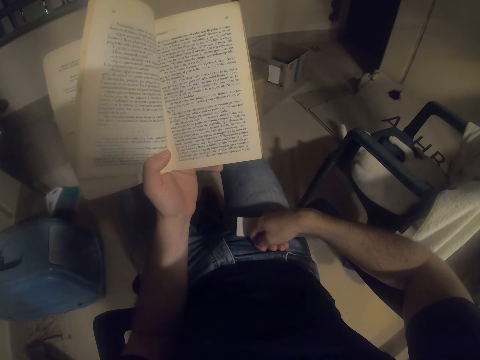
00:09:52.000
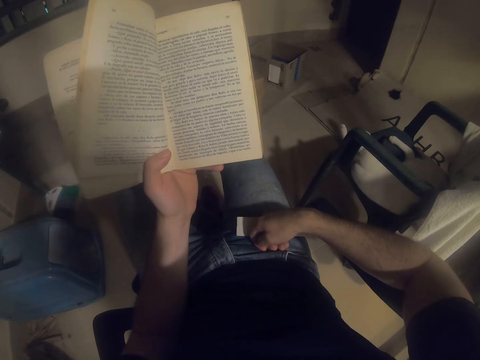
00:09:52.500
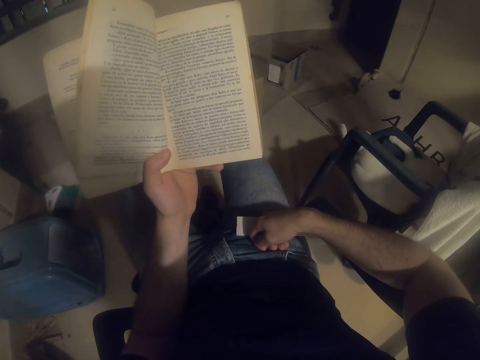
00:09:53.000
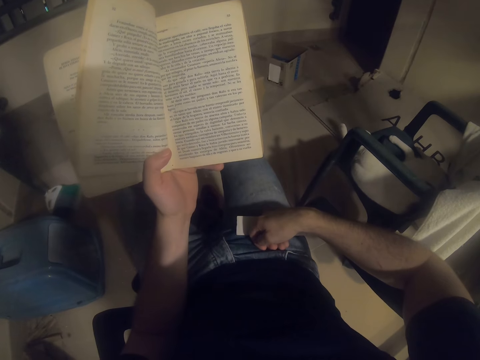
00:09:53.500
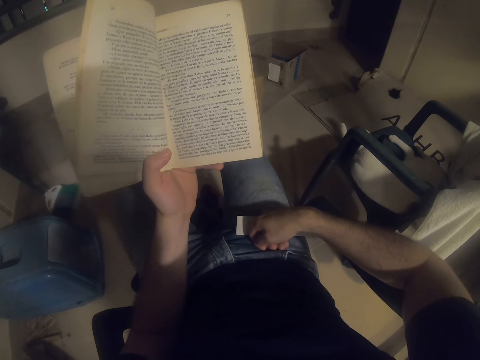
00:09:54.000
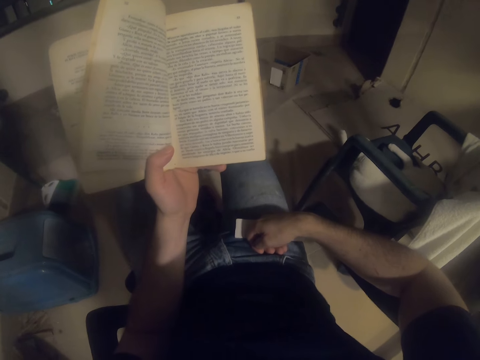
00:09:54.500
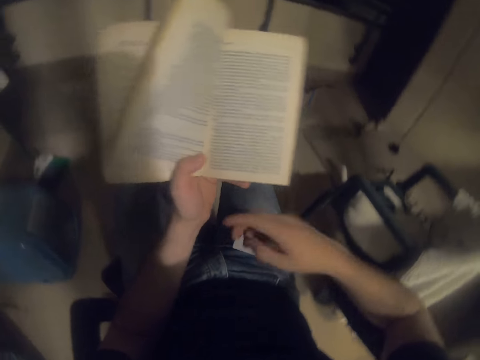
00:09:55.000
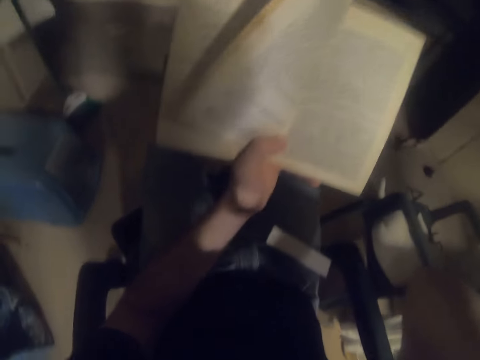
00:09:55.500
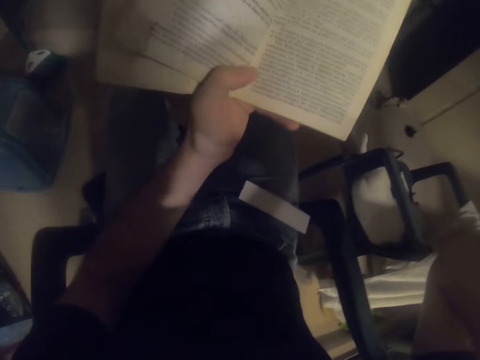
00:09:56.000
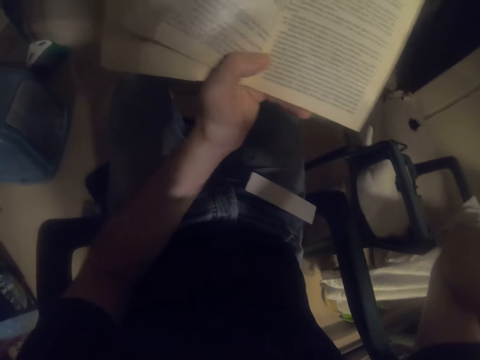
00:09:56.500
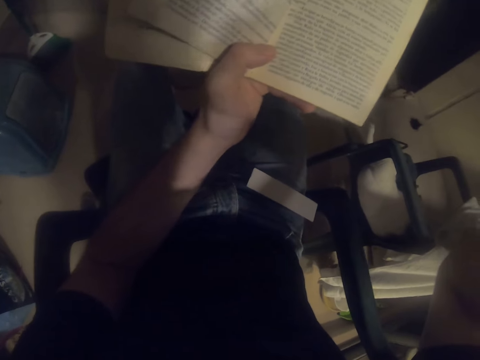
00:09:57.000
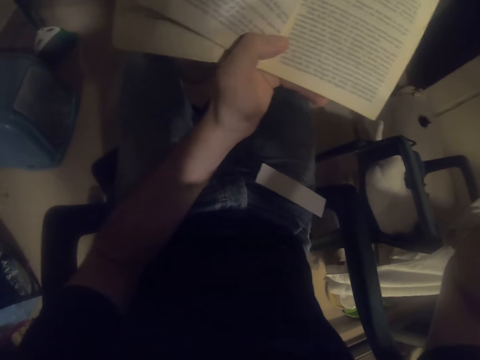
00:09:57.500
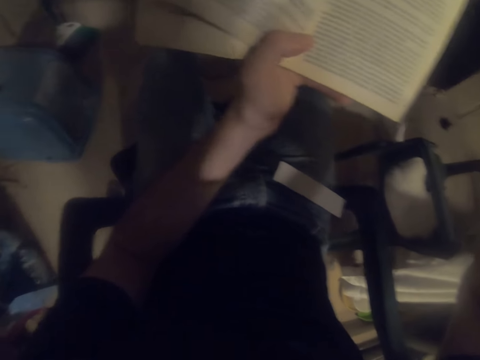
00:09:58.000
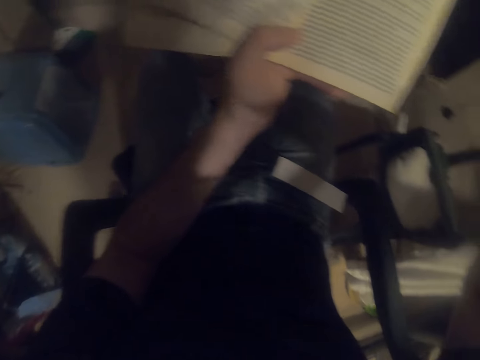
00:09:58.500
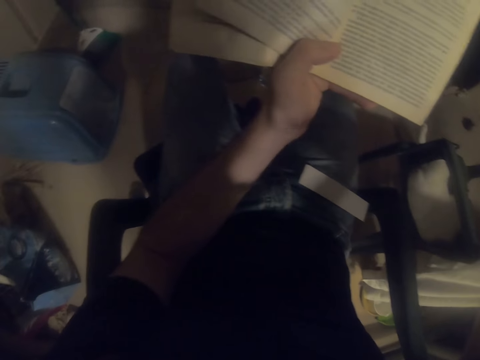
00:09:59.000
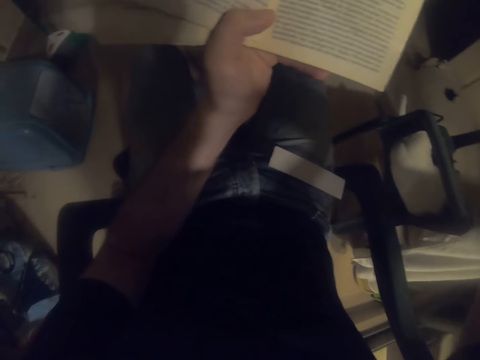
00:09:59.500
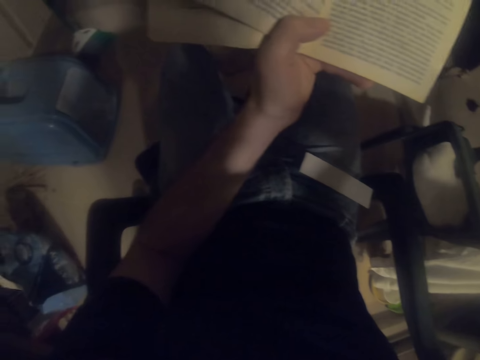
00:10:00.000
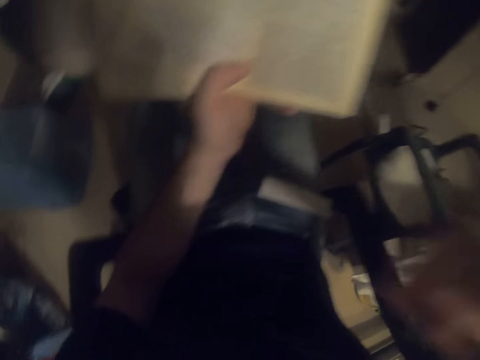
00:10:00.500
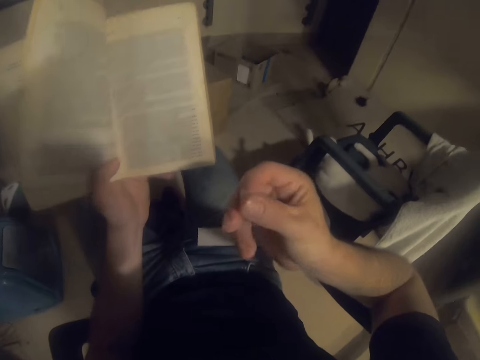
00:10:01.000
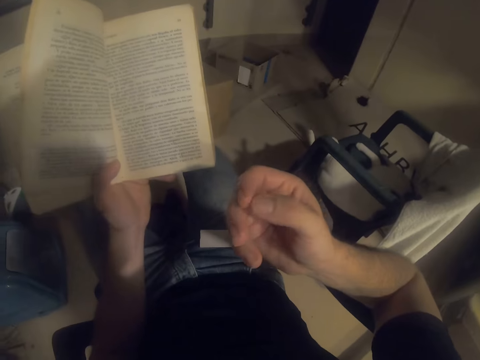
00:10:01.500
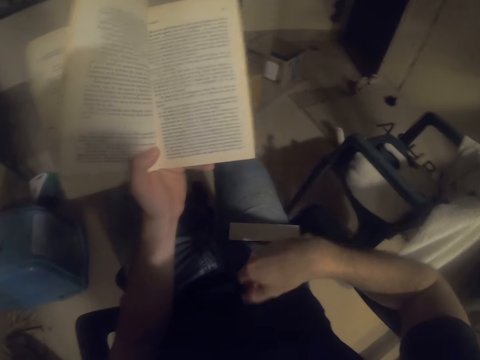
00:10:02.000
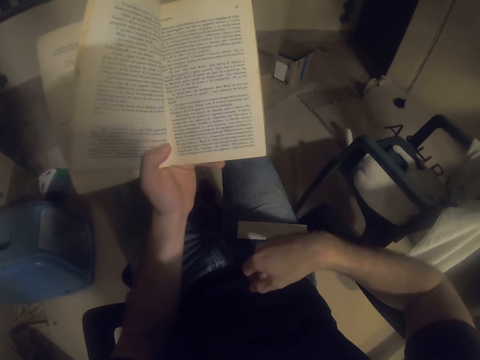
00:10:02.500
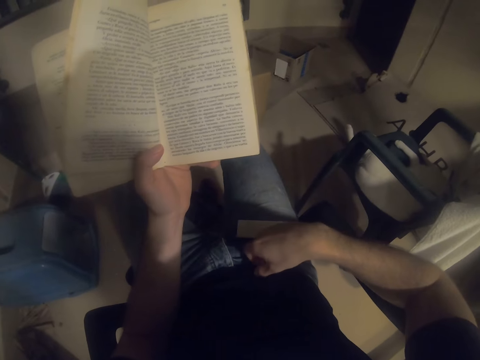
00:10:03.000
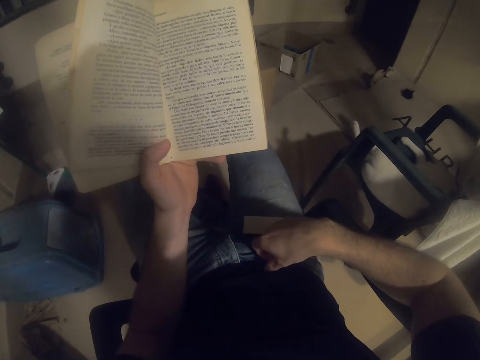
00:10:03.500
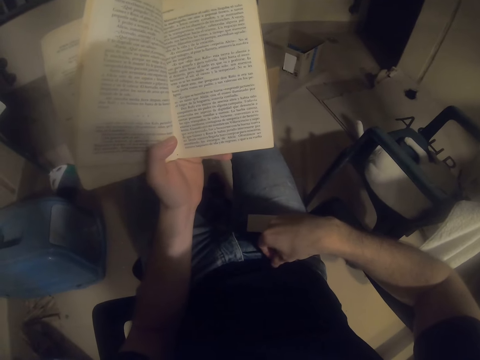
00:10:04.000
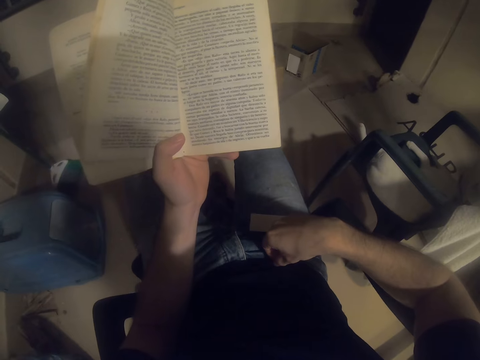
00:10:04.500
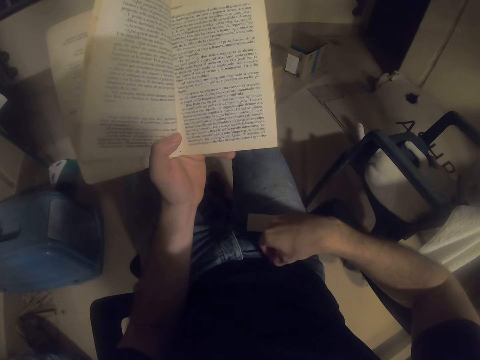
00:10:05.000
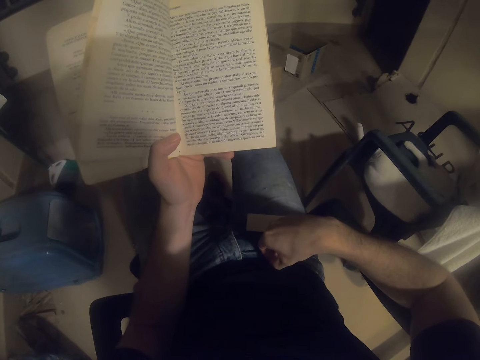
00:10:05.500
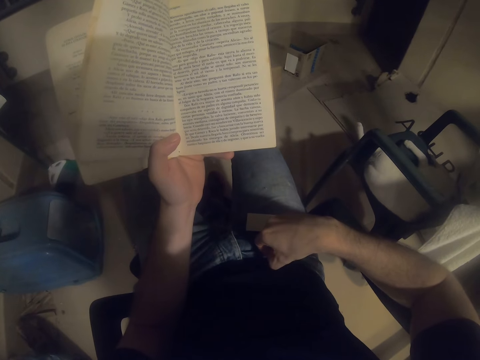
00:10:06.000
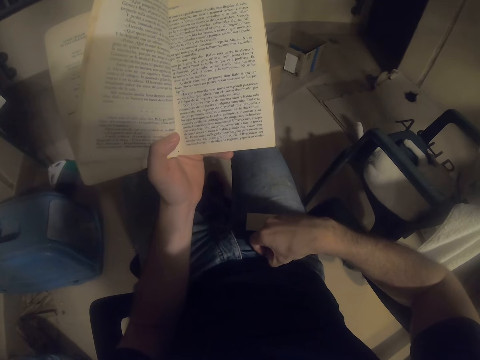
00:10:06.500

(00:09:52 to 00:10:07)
The camera wearer raises a hand. He scratches his head. He places the hand on the lap.

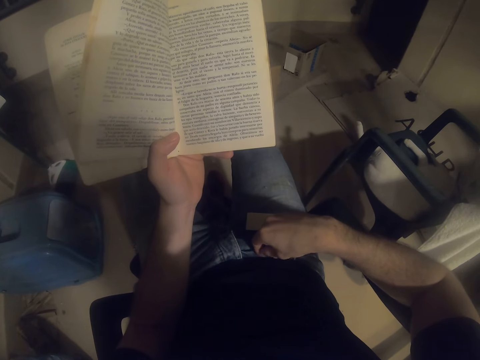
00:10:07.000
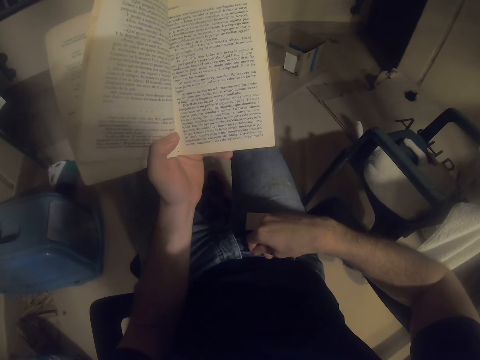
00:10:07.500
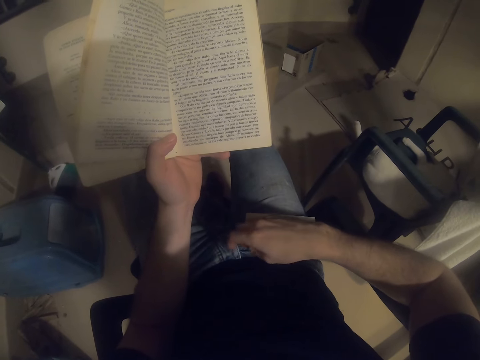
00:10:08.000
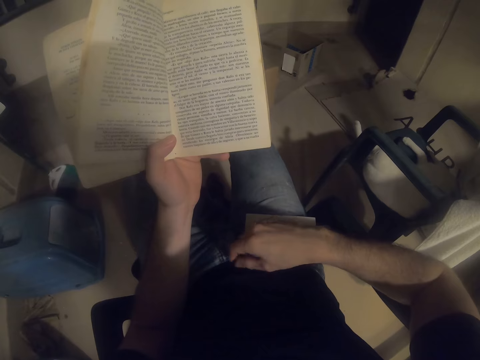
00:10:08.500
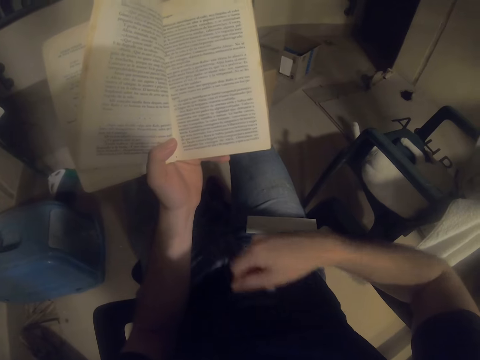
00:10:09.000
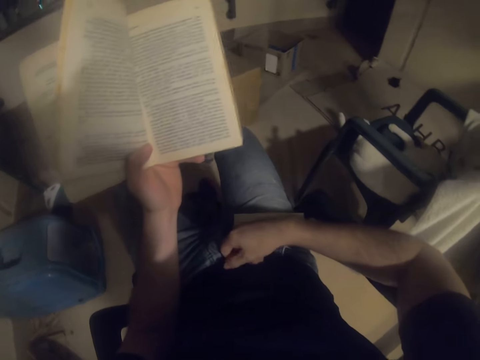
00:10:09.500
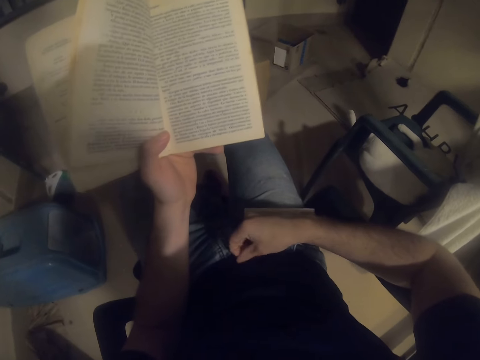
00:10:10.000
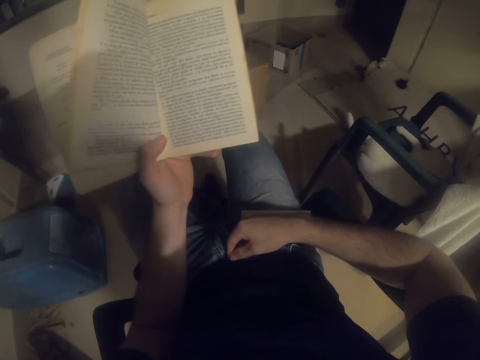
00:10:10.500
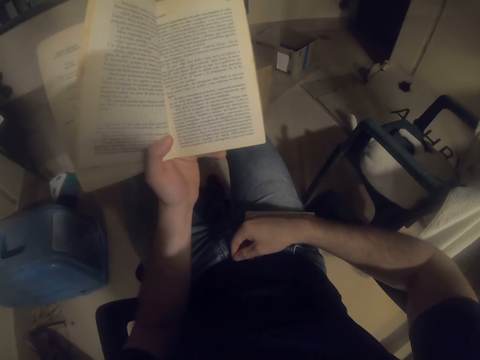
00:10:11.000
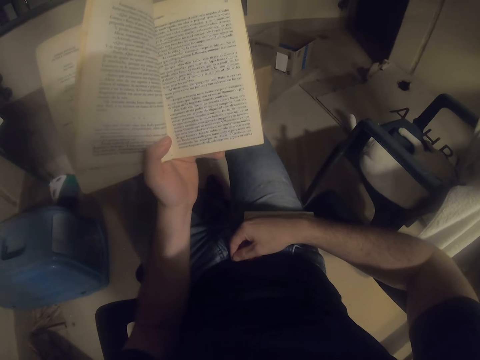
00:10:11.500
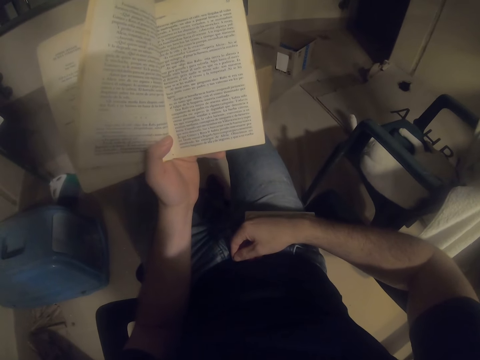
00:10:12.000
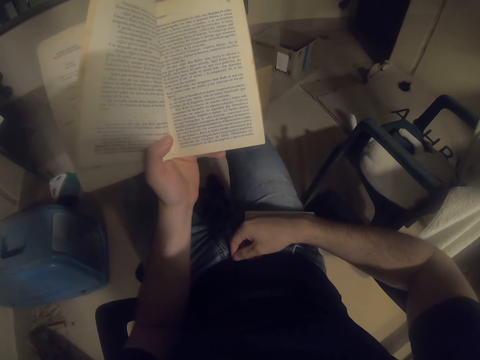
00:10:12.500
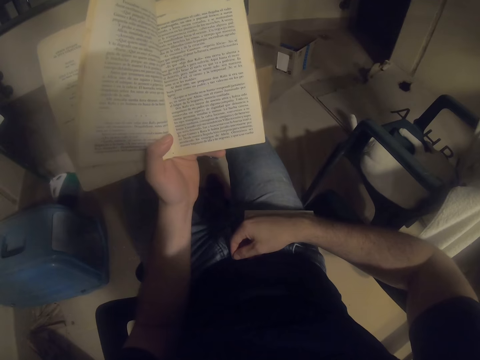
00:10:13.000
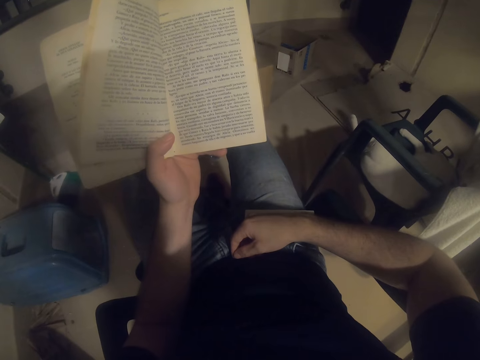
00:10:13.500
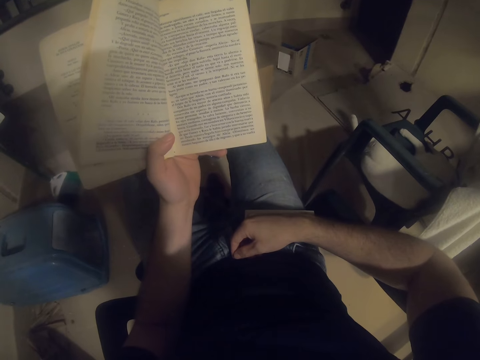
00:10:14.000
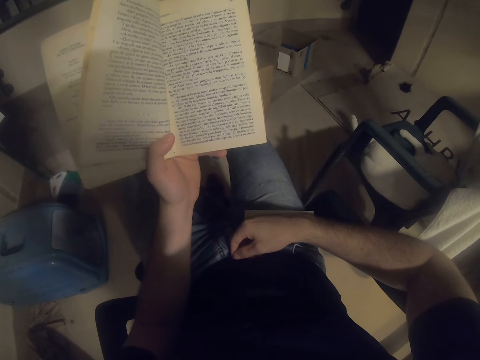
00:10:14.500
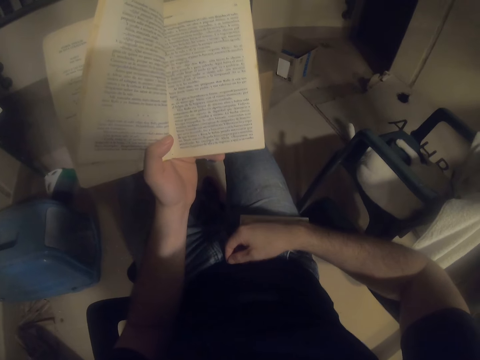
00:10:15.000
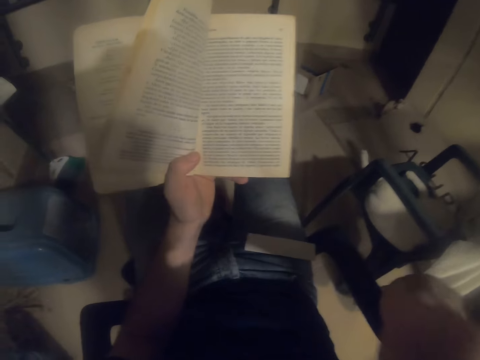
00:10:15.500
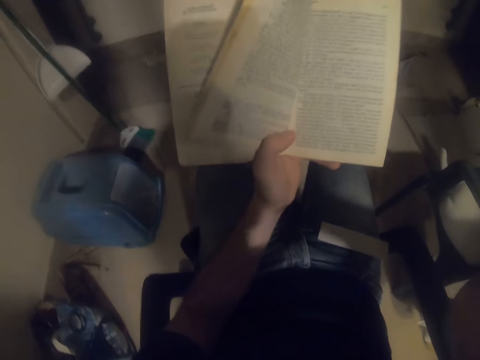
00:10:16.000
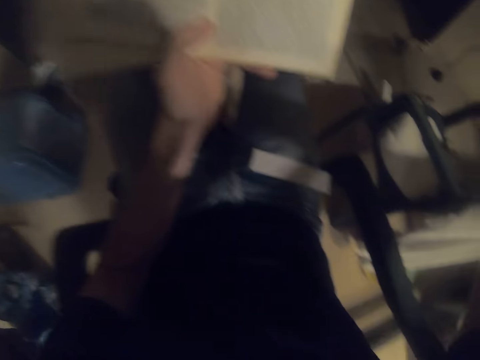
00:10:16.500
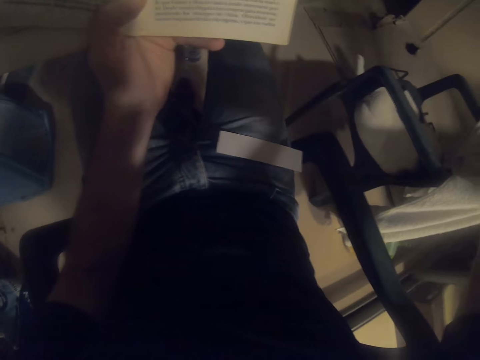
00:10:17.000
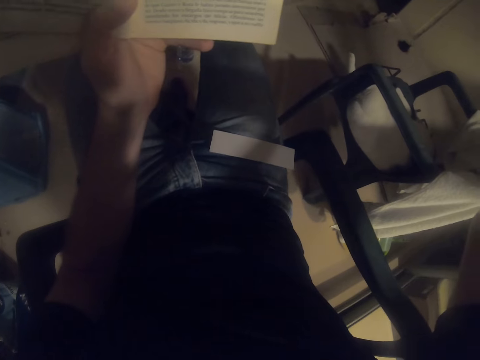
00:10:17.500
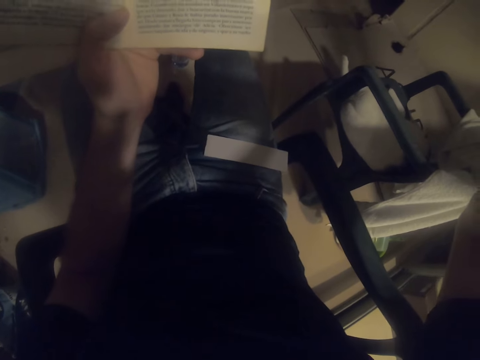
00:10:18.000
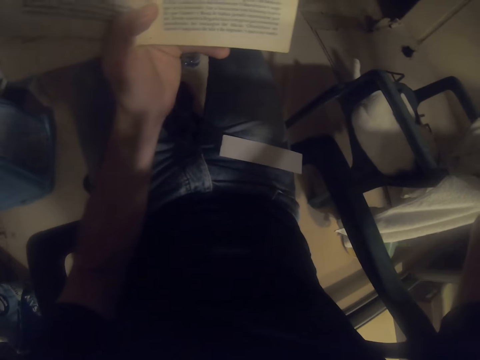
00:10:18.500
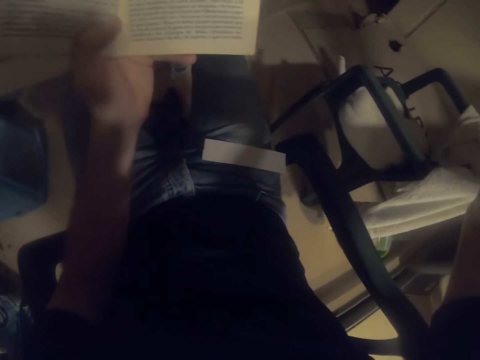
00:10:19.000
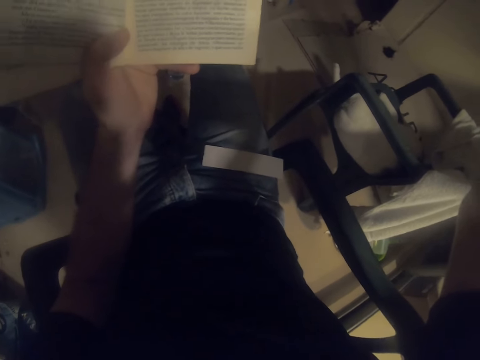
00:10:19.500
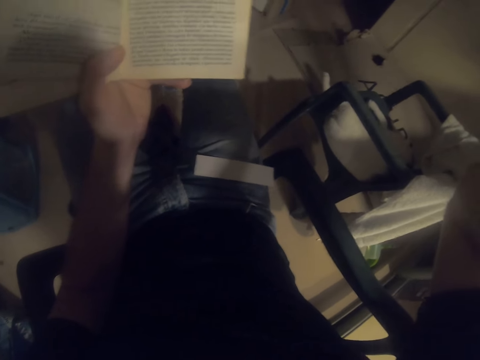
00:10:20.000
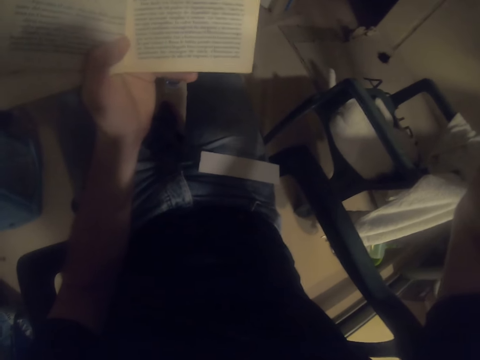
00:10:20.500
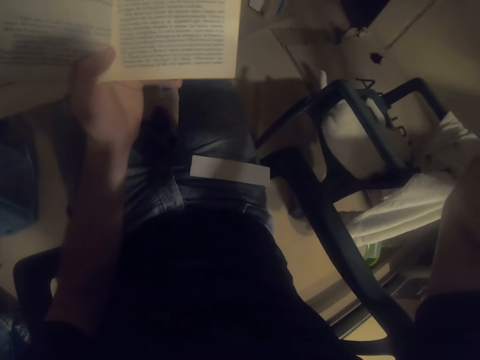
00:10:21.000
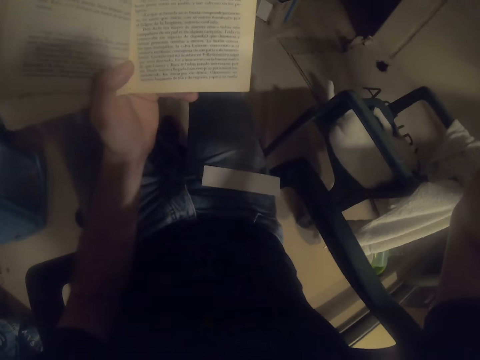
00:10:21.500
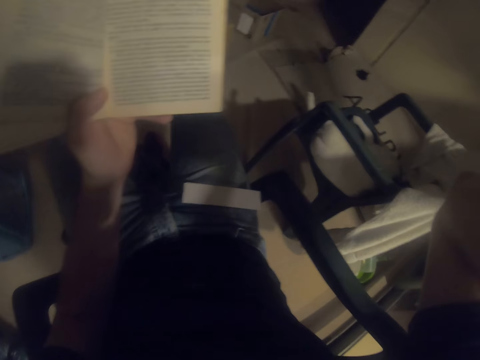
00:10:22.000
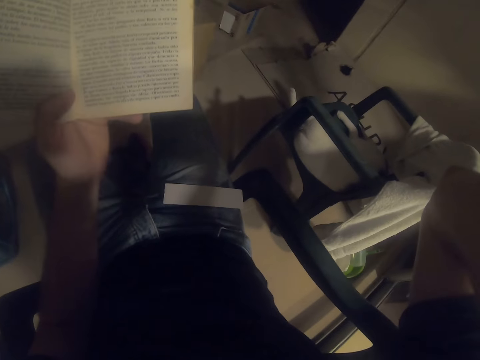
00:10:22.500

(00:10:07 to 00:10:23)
The camera wearer reads the book. They raise a hand.
